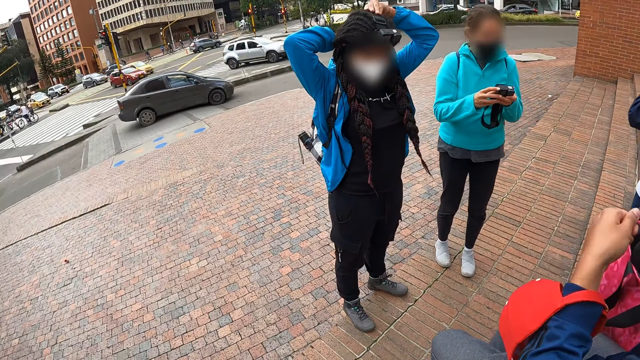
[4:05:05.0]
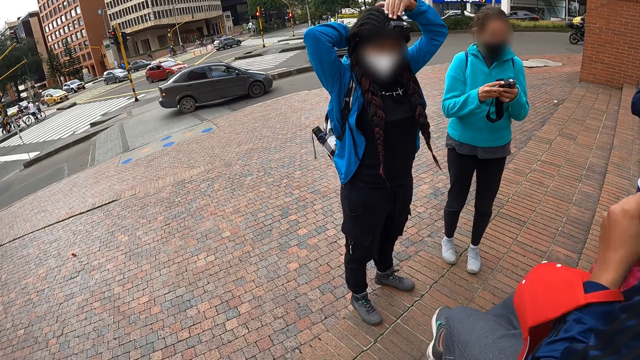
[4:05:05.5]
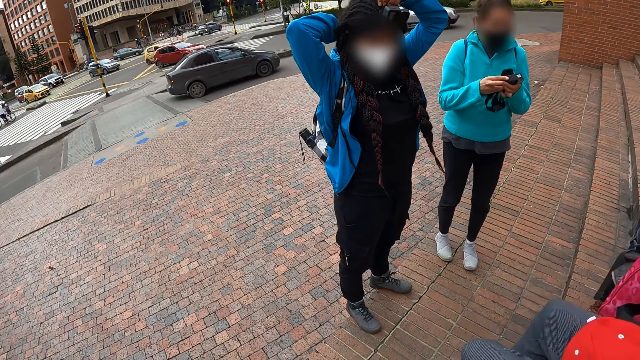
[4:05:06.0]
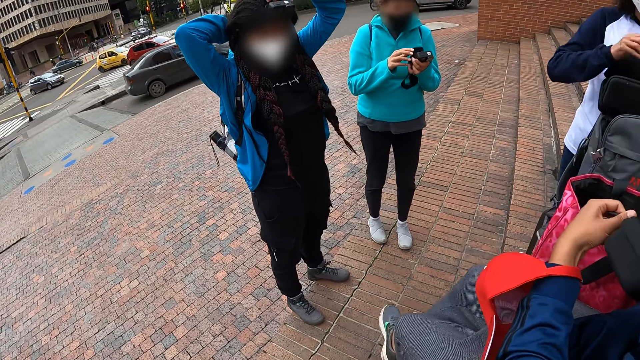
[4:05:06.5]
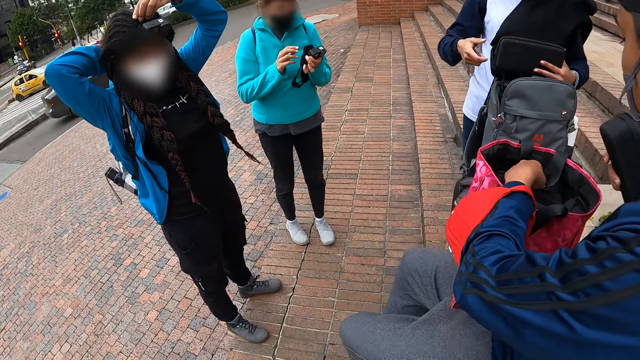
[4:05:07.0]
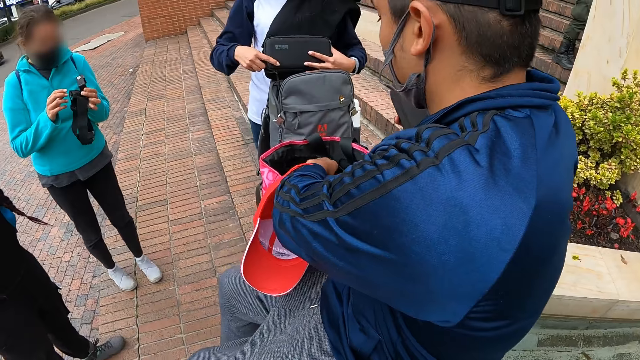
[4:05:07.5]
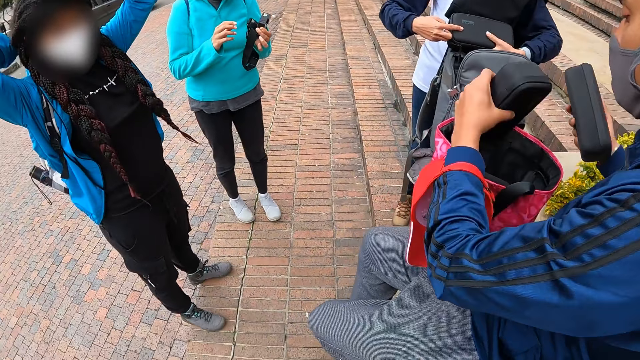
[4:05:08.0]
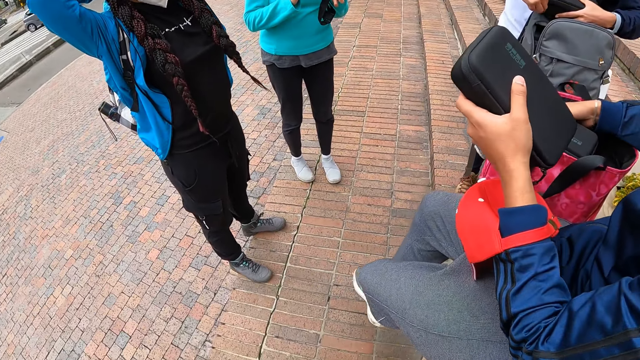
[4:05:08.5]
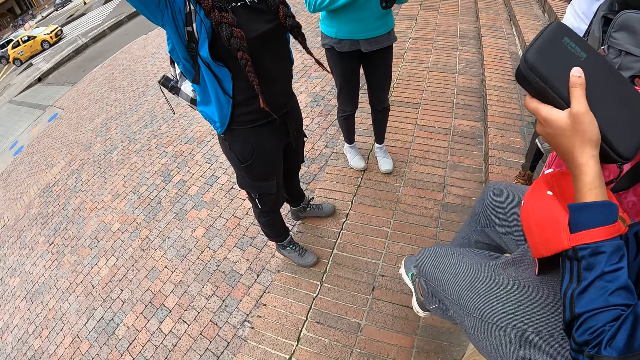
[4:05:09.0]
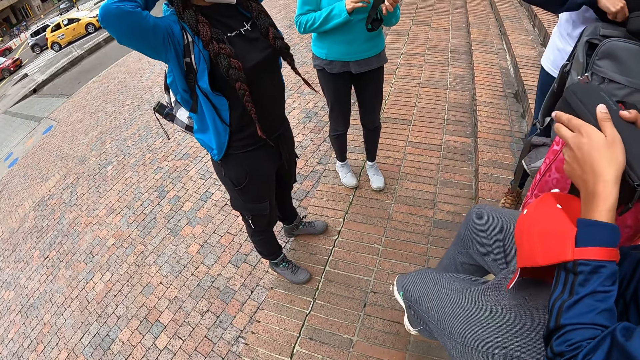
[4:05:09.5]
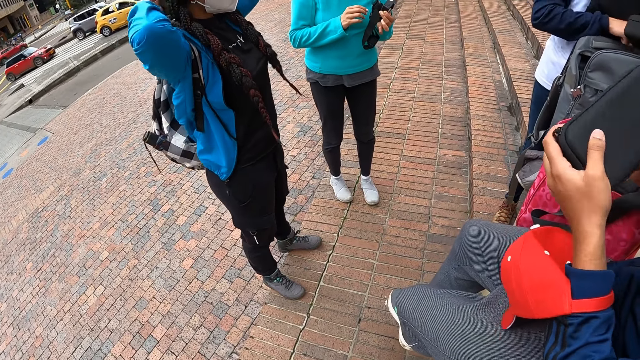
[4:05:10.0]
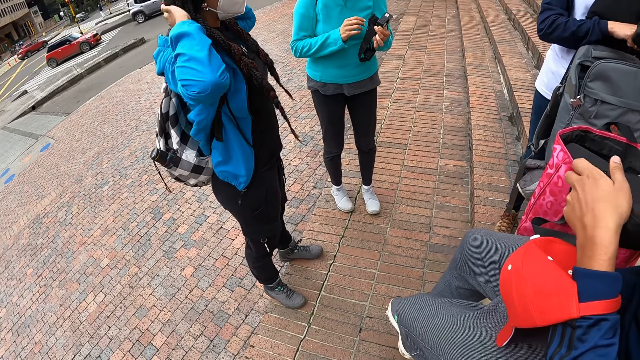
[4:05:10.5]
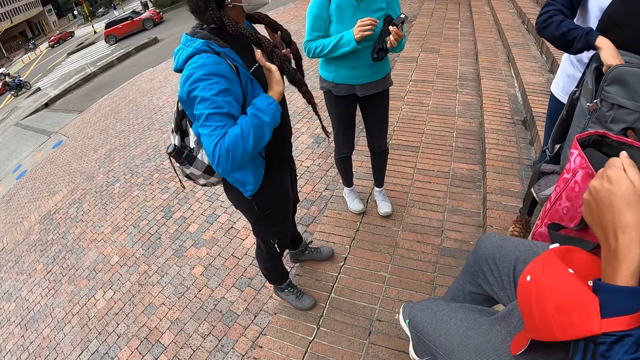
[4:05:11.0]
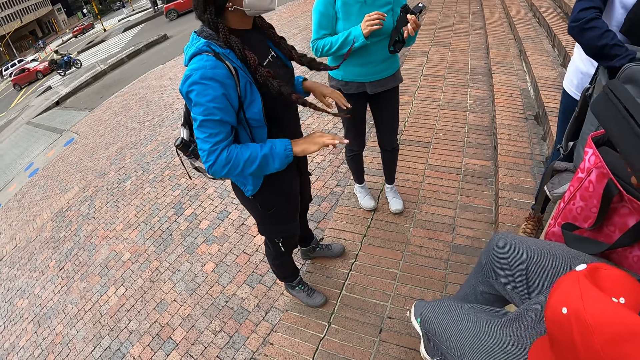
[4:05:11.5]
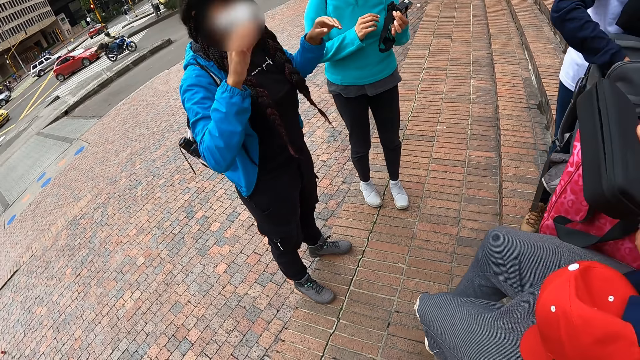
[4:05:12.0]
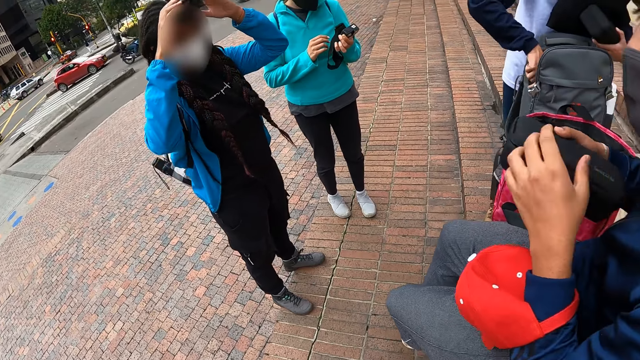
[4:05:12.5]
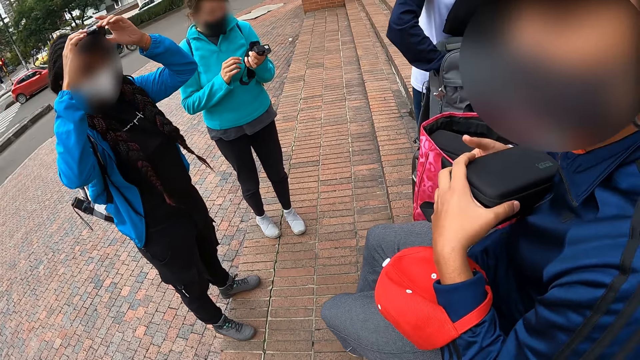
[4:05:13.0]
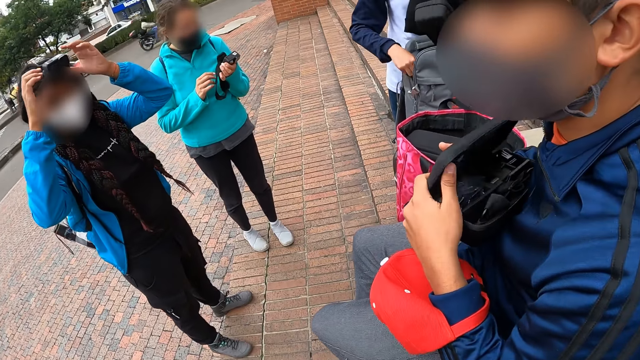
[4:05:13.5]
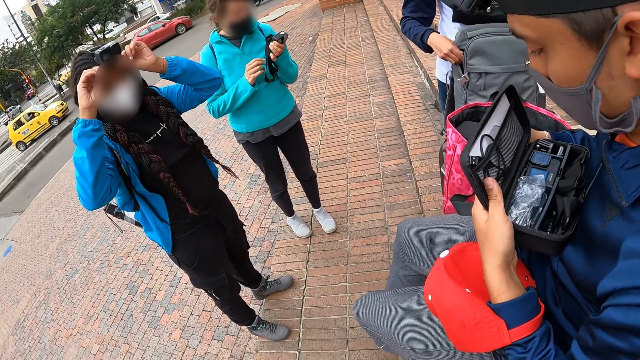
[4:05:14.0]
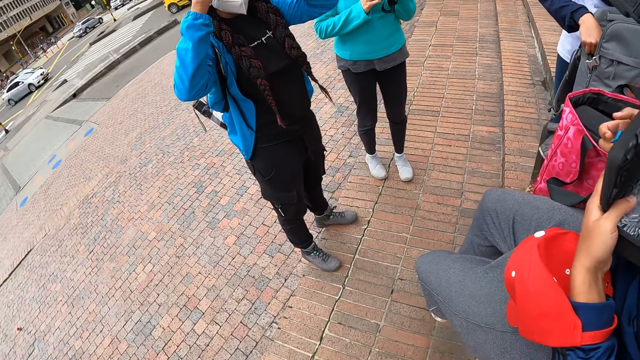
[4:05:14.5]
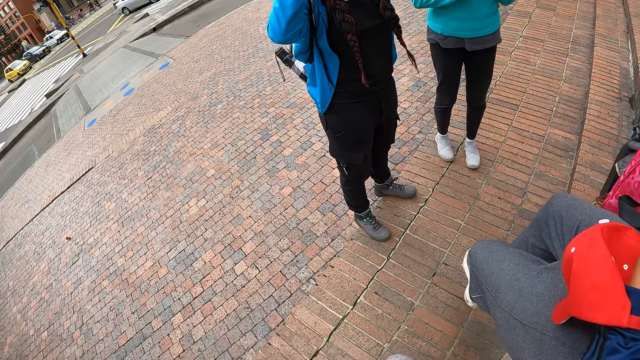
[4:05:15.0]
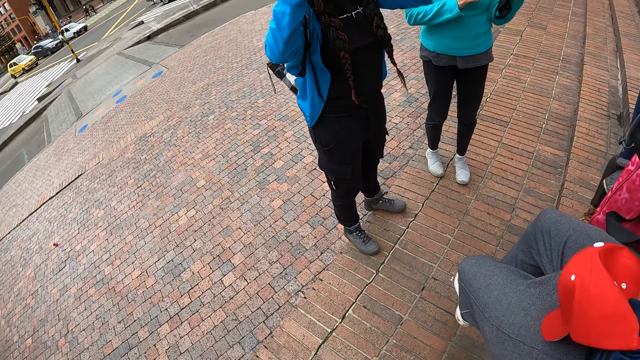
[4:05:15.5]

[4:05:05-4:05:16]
The camera wearer looks around. The man takes out the pouch from the bag on the concrete deck with his left hand and drops the pouch in his right hand inside the bag. A woman closes the pouch in her left hand with her right hand. The man opens the pouch in his right hand with his left hand. The woman drops the pouch in her left hand inside the bag on the concrete deck.

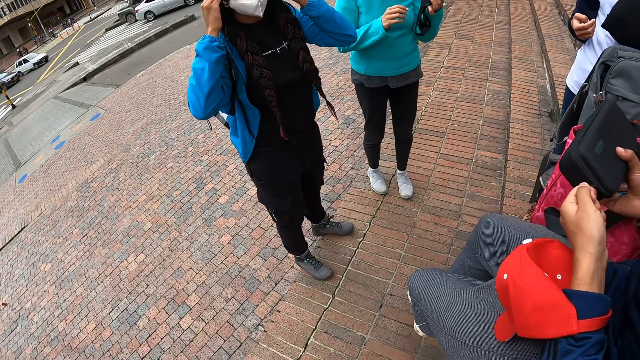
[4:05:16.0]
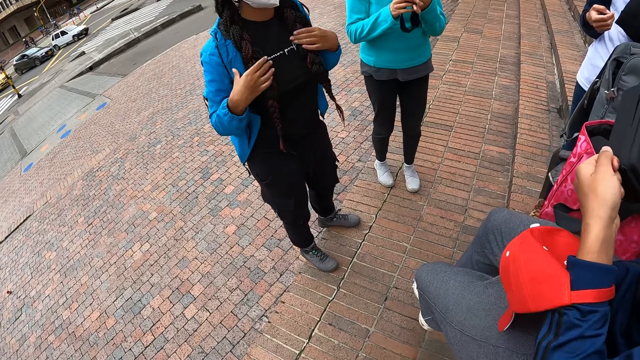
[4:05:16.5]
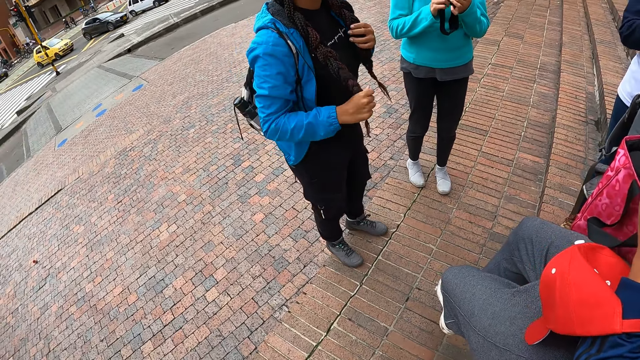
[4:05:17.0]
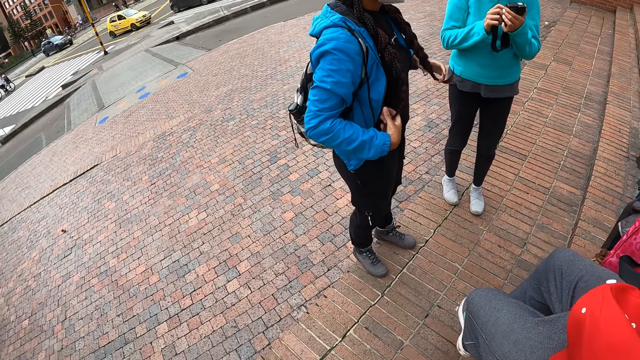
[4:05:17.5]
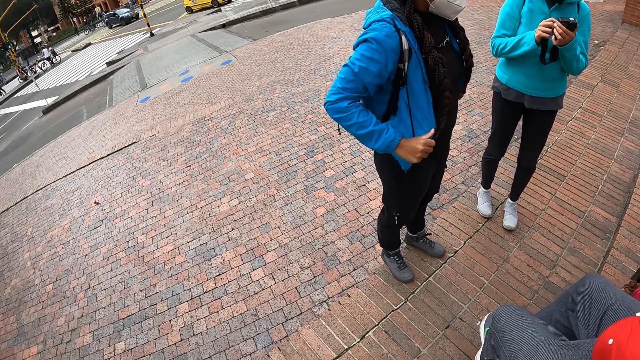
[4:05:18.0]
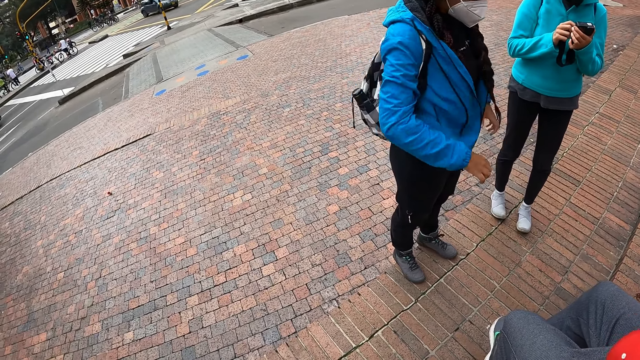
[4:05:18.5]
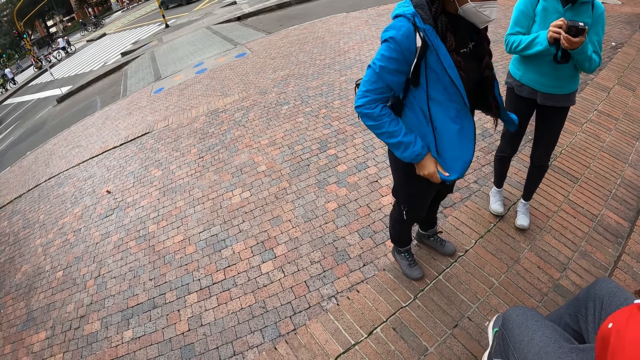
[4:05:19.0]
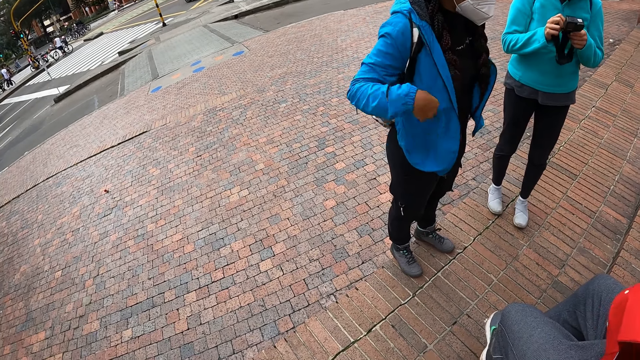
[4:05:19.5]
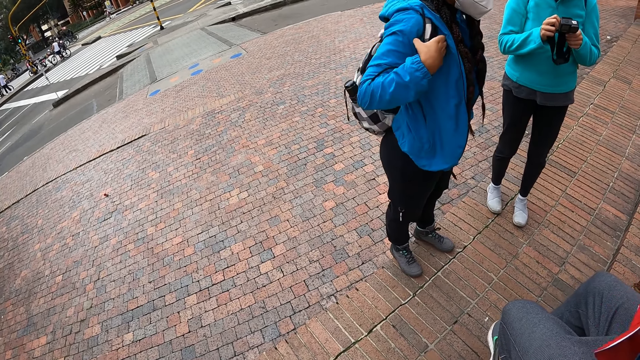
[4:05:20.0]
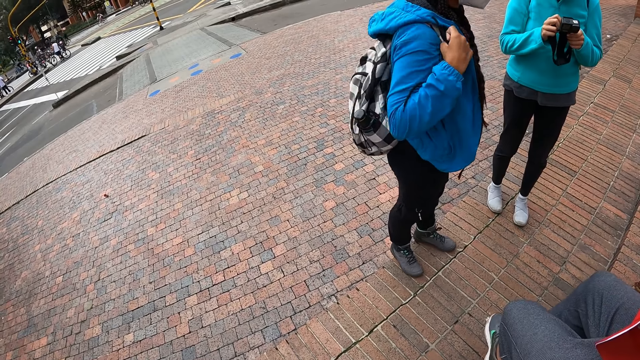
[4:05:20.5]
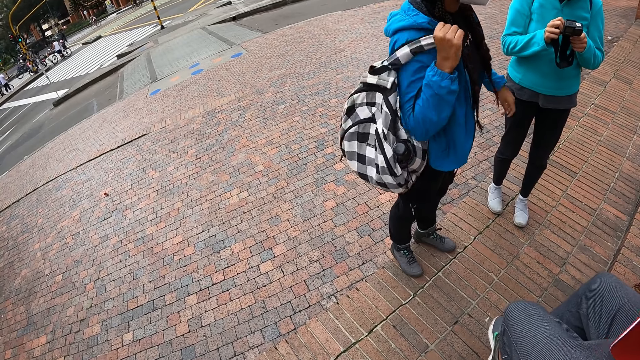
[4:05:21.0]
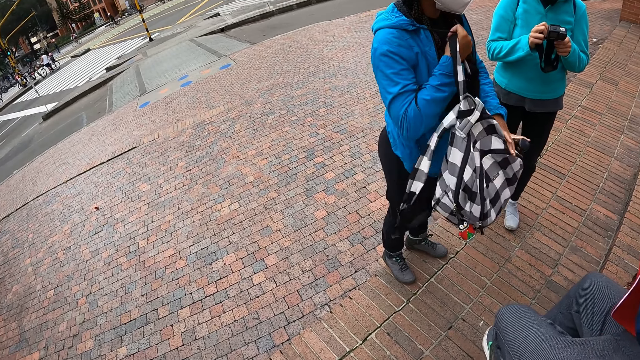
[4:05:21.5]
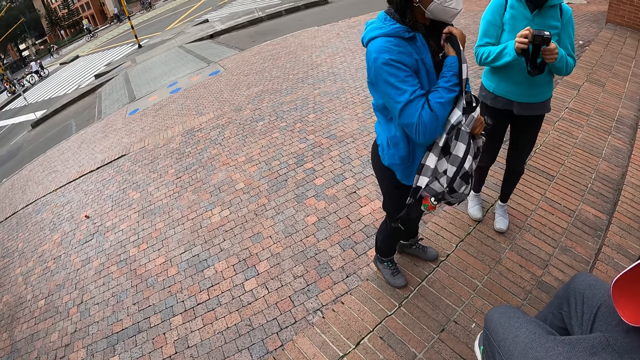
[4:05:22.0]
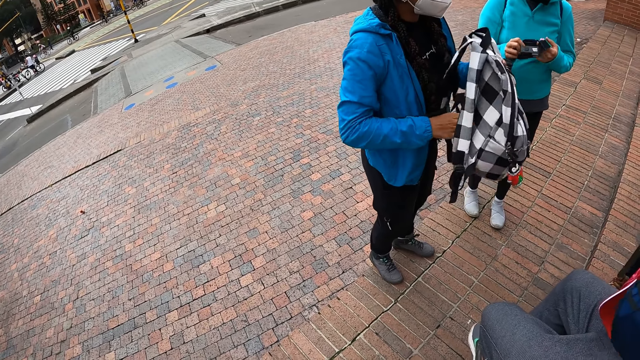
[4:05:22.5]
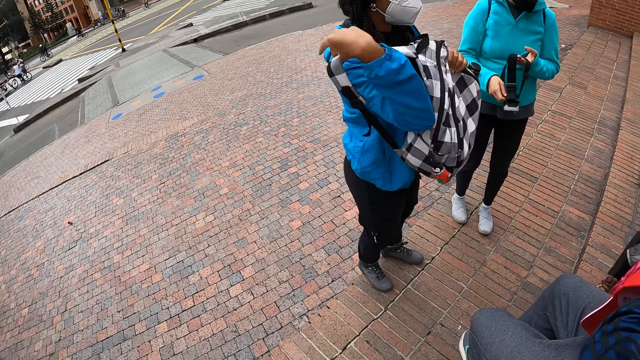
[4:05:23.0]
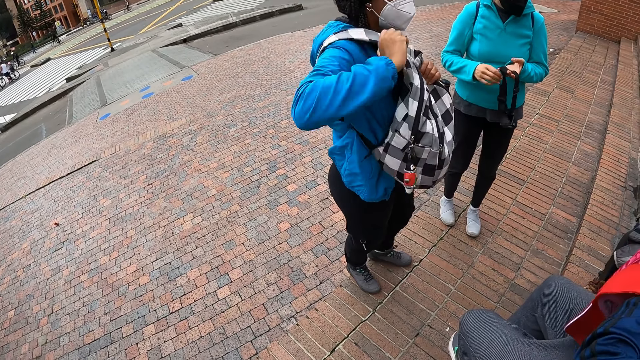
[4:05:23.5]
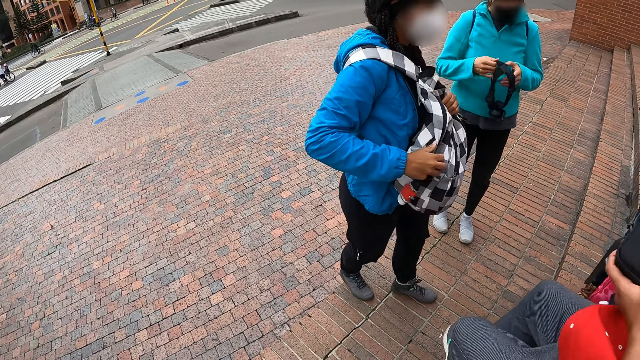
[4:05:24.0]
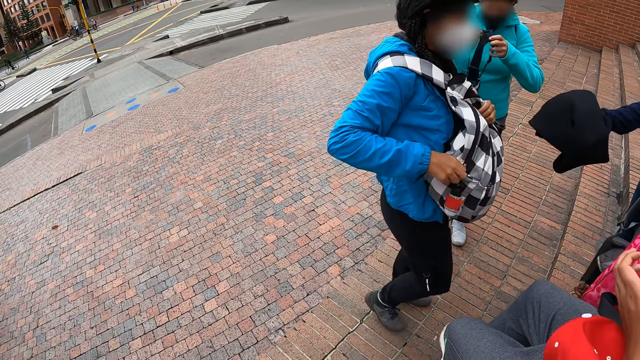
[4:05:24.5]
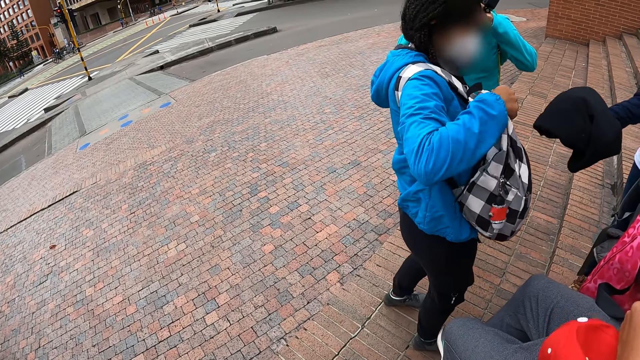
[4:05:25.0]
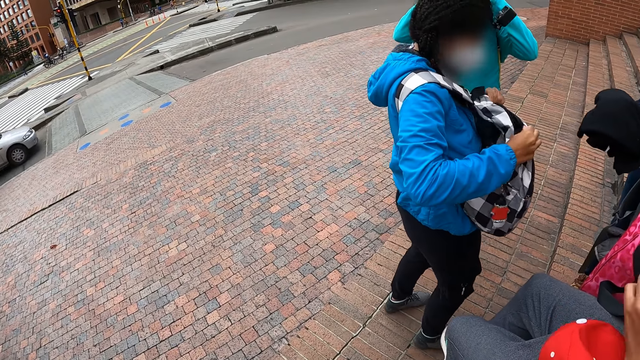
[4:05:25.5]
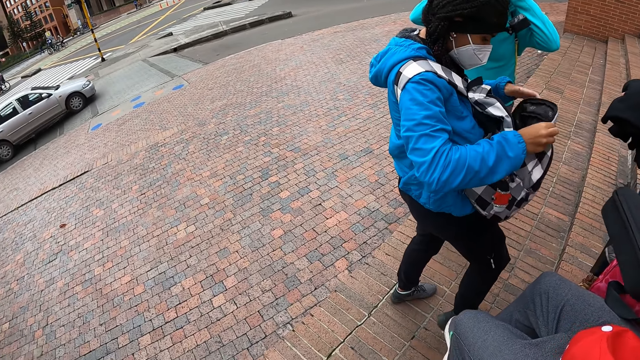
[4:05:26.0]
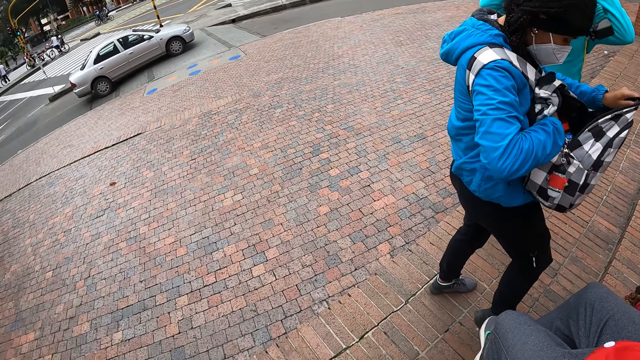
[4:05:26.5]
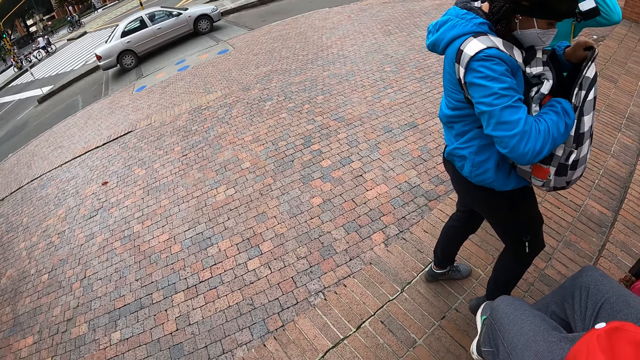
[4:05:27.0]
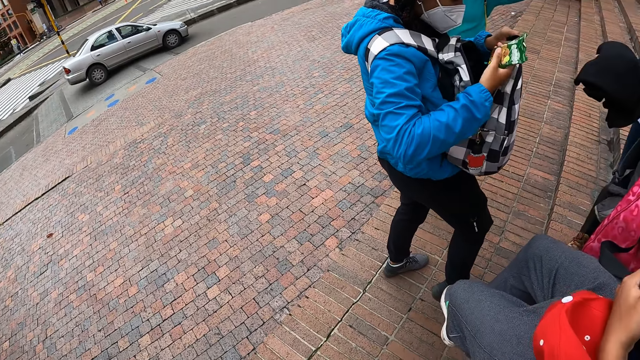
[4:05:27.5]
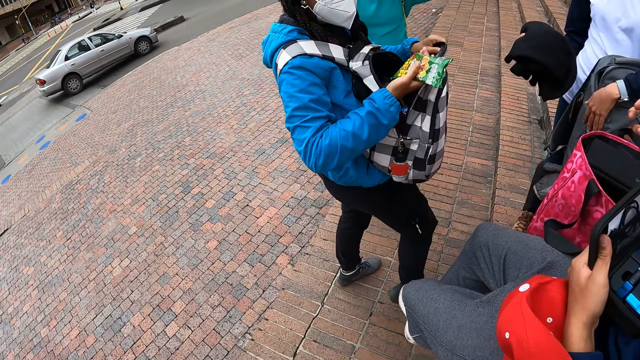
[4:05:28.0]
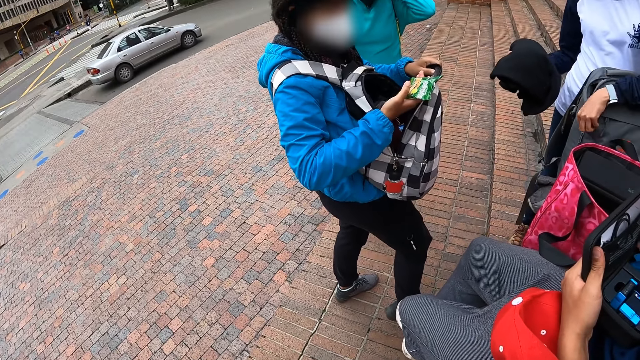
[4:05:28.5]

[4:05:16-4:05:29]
The woman touches her hair with her hands, adjusts her jacket with her hands, and removes a bag on her back with her hands. The woman wears the bag on her chest with her hands and opens the bag with her hands. Another woman wears the head strap camera on her head with her hands. The first woman takes out a packet of cookies from the bag with her right hand. The man drops a battery in his right hand inside the pouch in his left hand.
